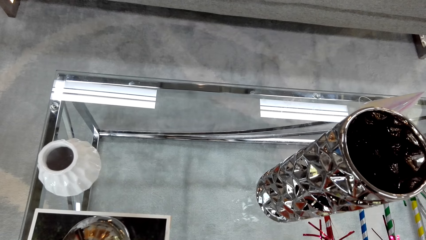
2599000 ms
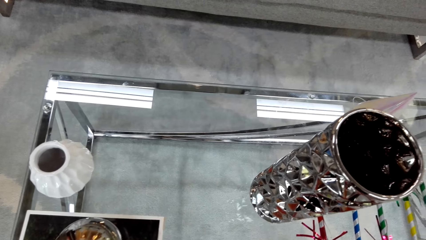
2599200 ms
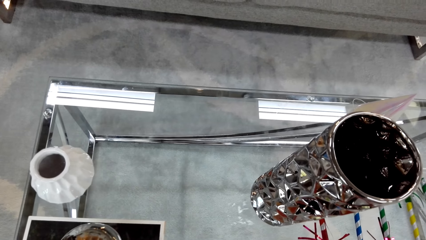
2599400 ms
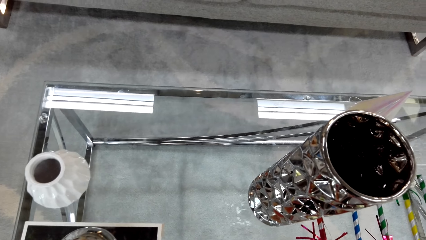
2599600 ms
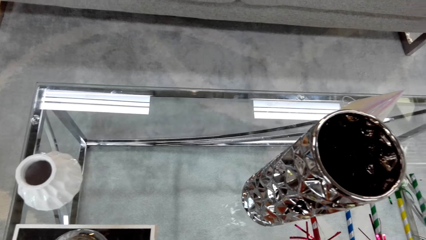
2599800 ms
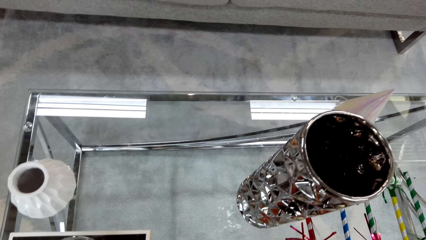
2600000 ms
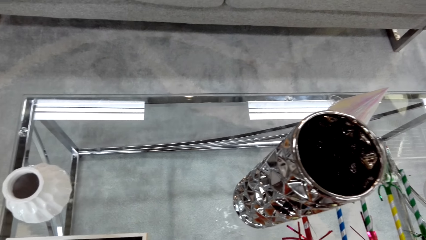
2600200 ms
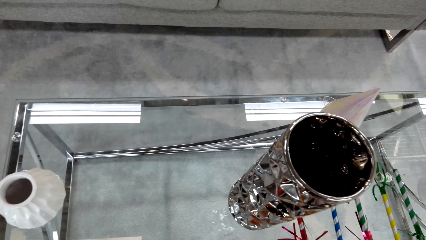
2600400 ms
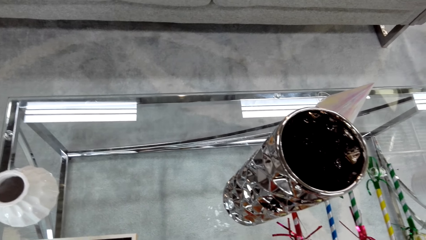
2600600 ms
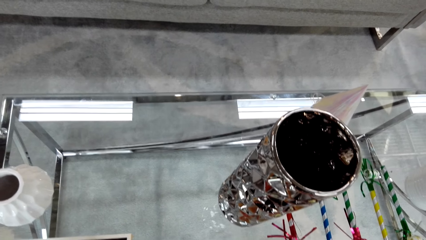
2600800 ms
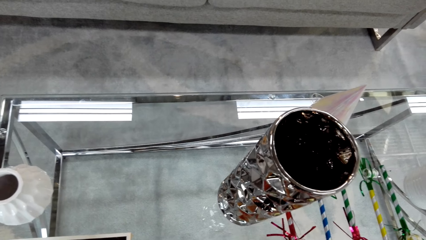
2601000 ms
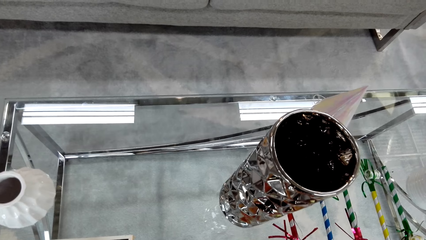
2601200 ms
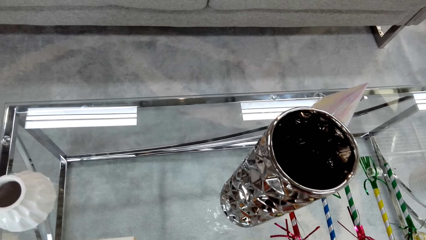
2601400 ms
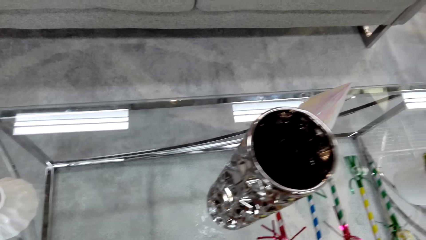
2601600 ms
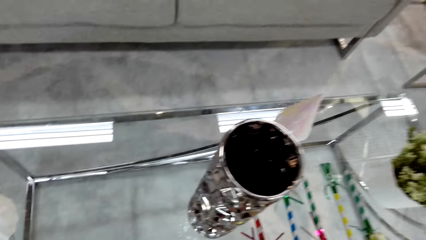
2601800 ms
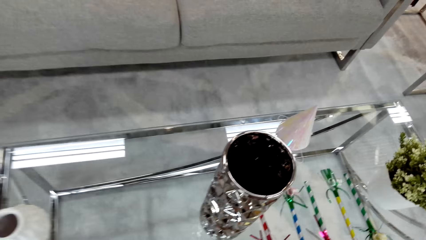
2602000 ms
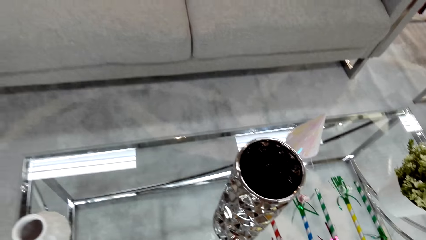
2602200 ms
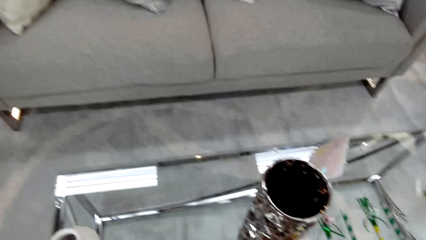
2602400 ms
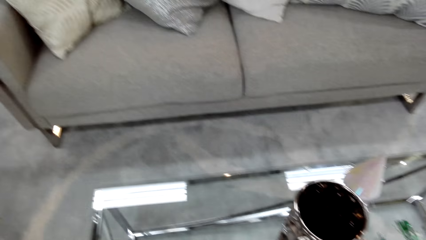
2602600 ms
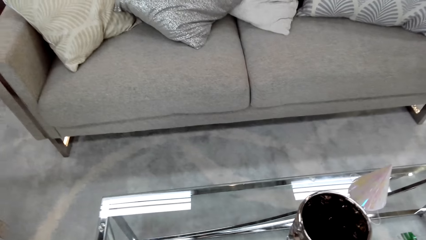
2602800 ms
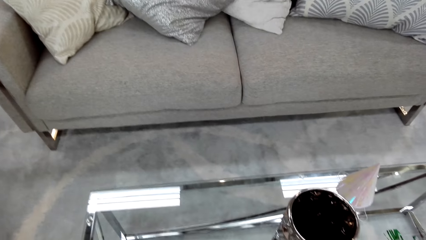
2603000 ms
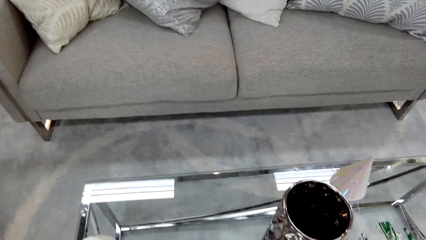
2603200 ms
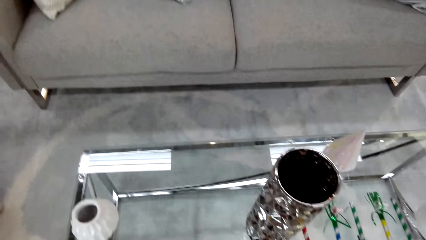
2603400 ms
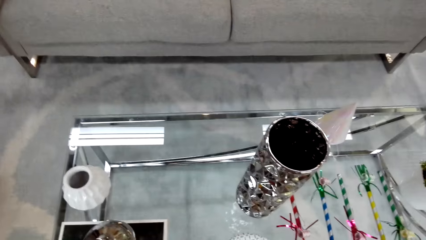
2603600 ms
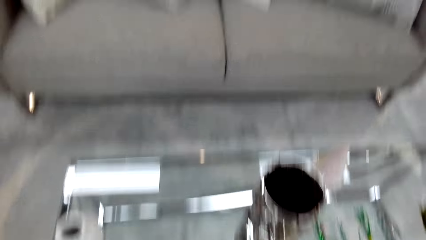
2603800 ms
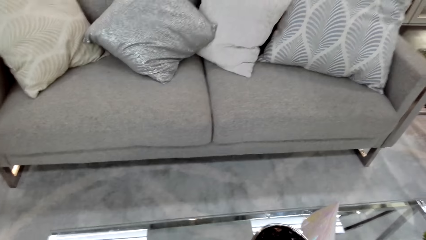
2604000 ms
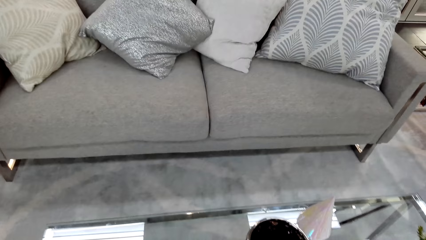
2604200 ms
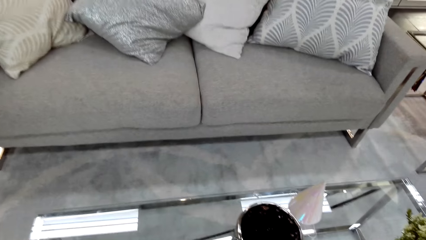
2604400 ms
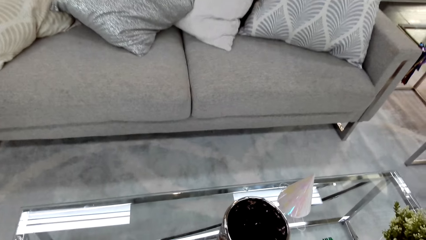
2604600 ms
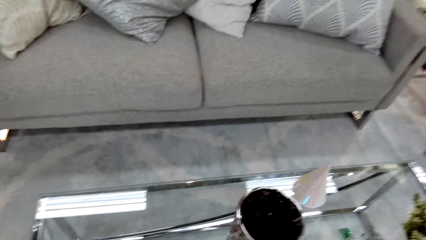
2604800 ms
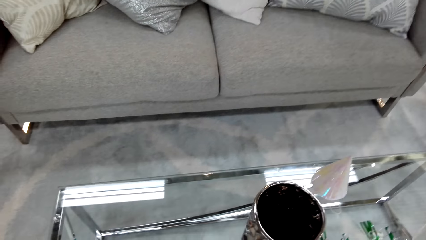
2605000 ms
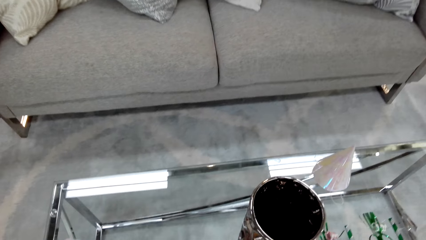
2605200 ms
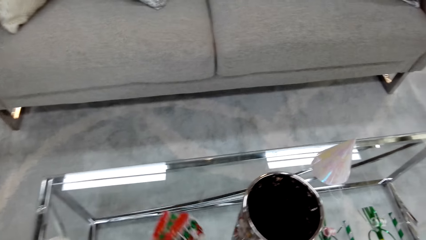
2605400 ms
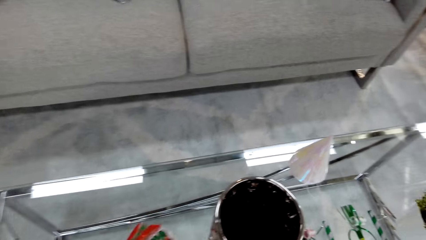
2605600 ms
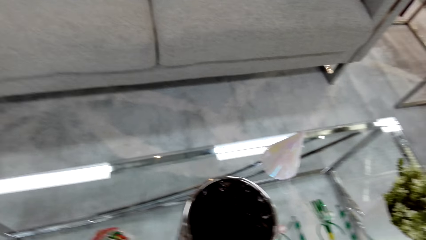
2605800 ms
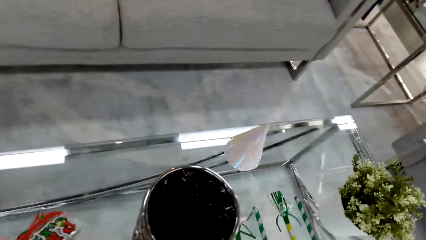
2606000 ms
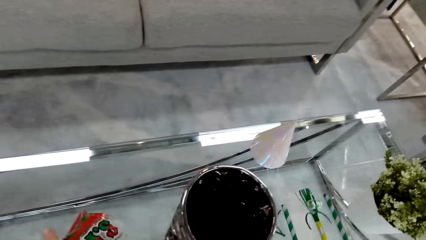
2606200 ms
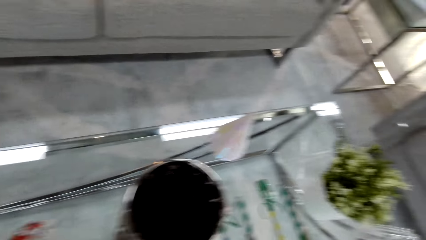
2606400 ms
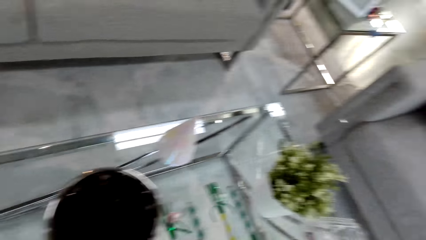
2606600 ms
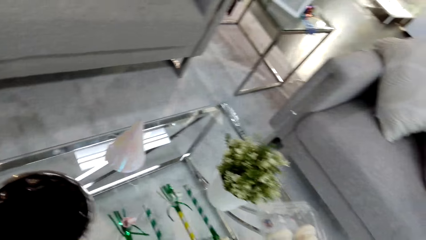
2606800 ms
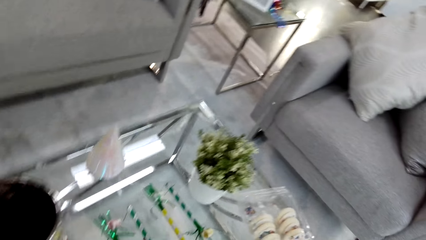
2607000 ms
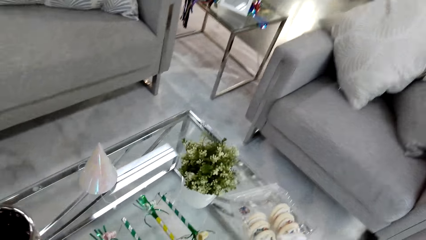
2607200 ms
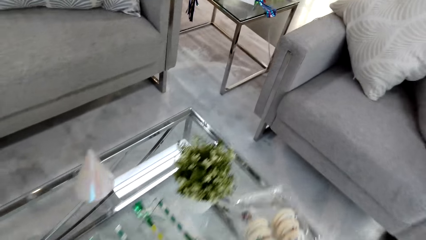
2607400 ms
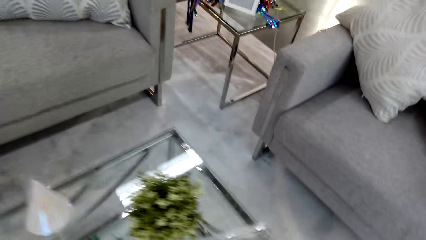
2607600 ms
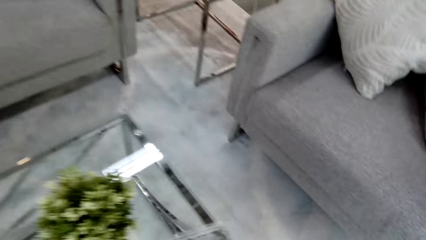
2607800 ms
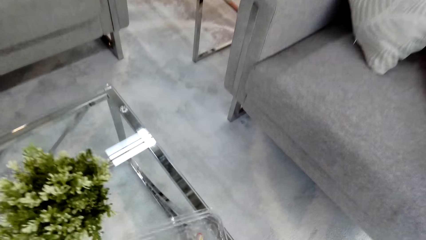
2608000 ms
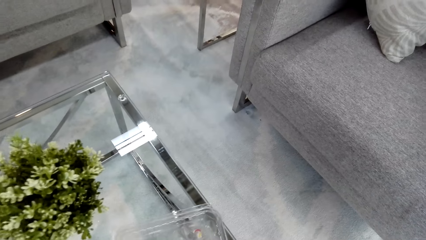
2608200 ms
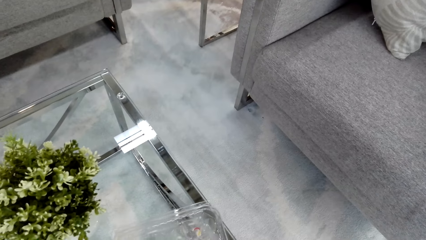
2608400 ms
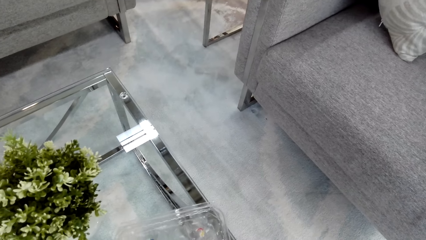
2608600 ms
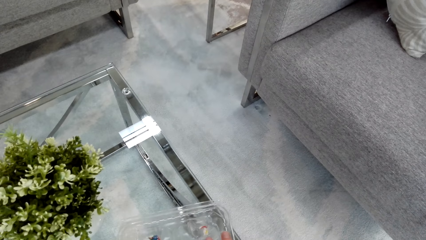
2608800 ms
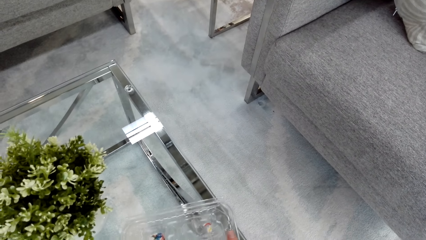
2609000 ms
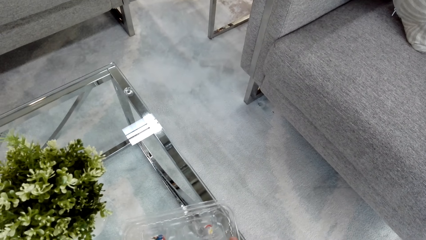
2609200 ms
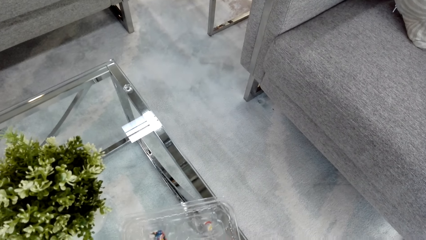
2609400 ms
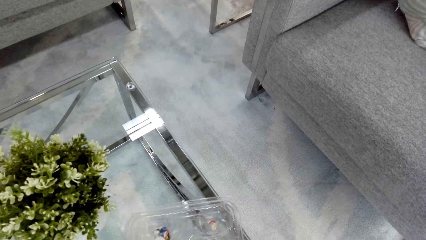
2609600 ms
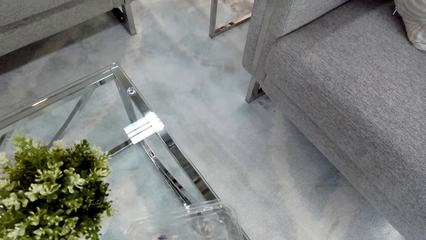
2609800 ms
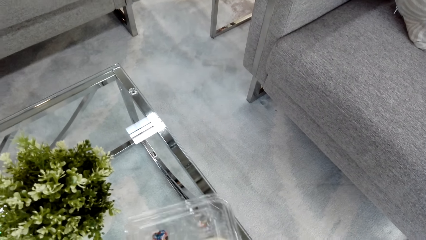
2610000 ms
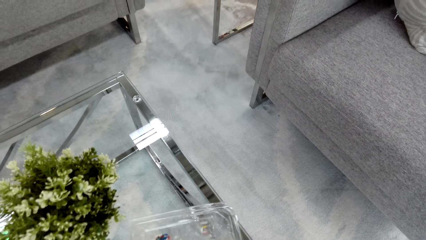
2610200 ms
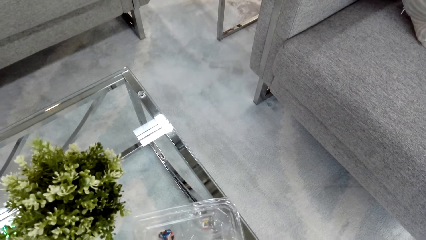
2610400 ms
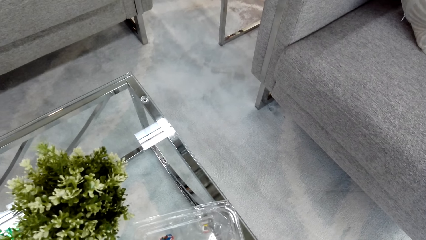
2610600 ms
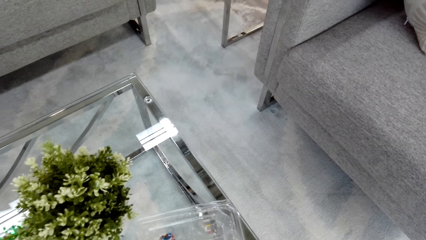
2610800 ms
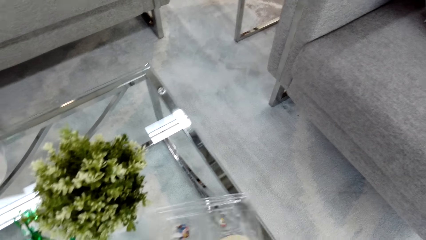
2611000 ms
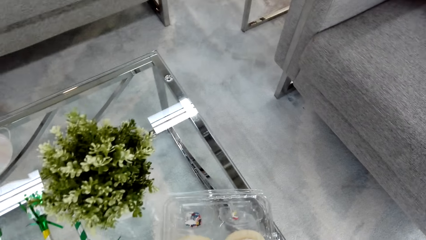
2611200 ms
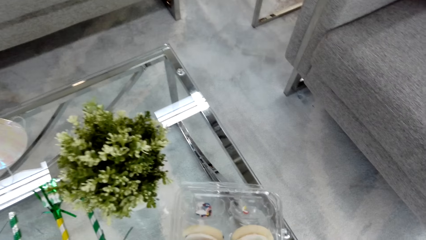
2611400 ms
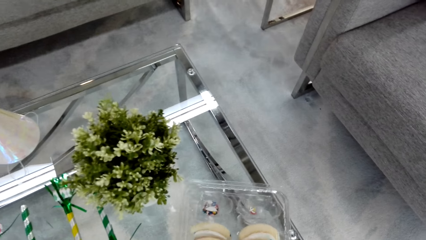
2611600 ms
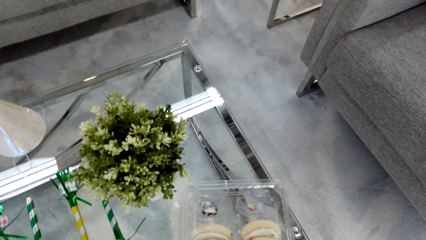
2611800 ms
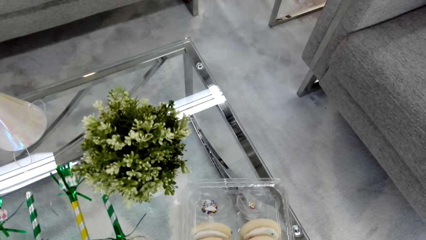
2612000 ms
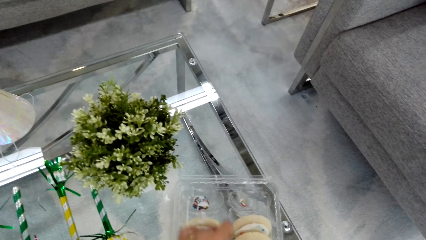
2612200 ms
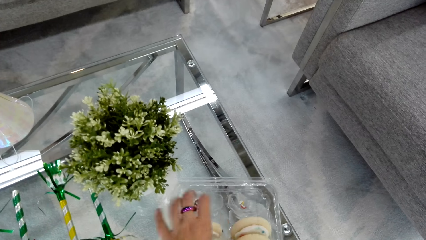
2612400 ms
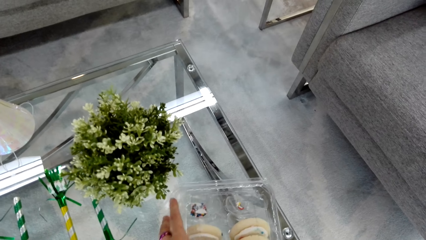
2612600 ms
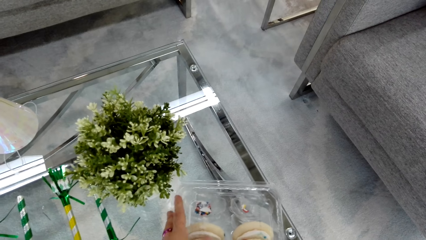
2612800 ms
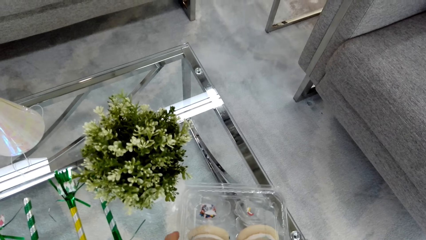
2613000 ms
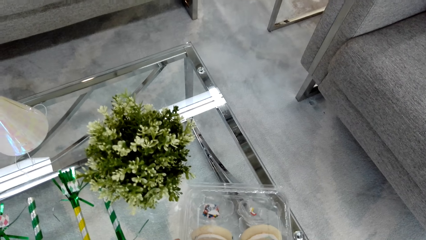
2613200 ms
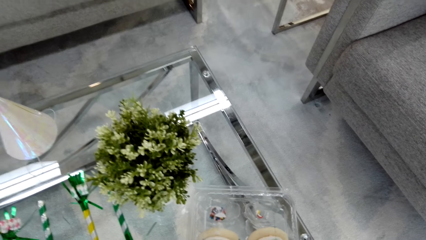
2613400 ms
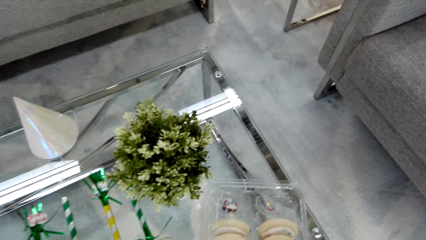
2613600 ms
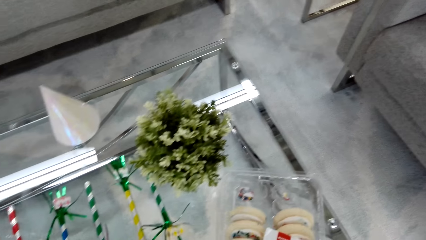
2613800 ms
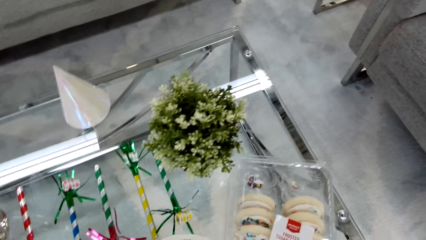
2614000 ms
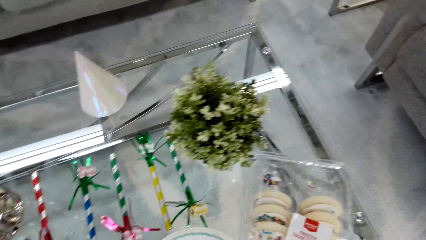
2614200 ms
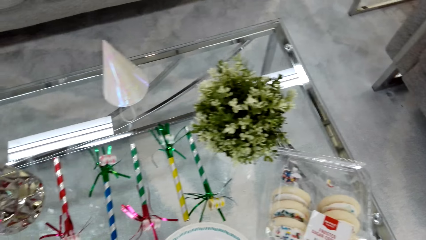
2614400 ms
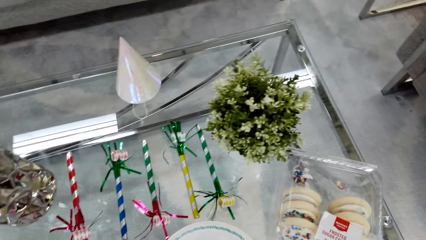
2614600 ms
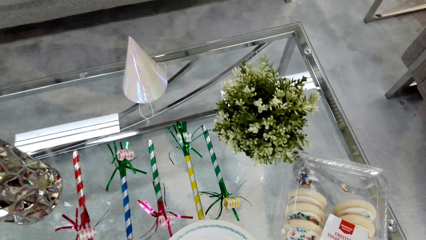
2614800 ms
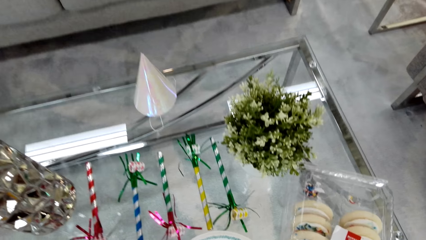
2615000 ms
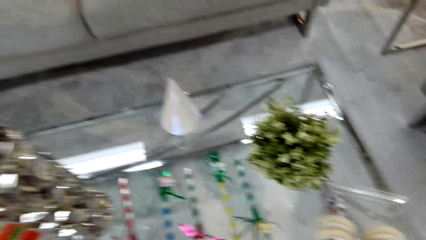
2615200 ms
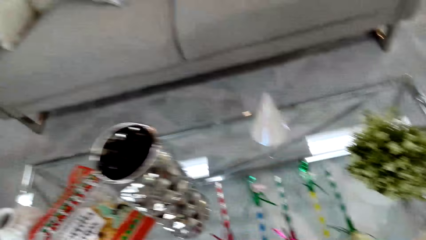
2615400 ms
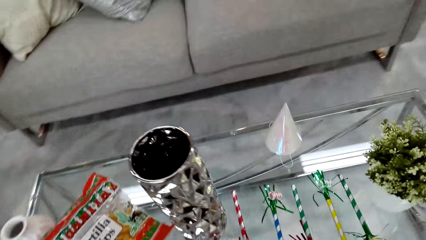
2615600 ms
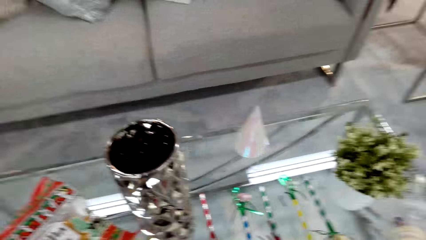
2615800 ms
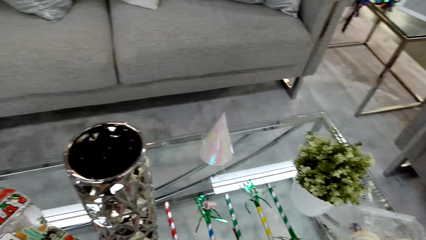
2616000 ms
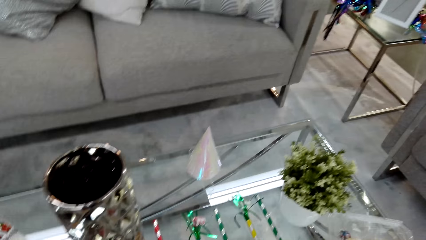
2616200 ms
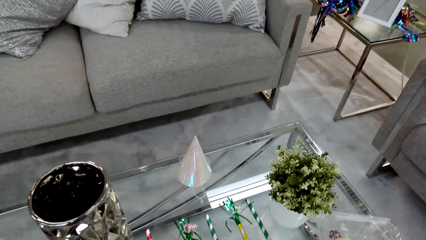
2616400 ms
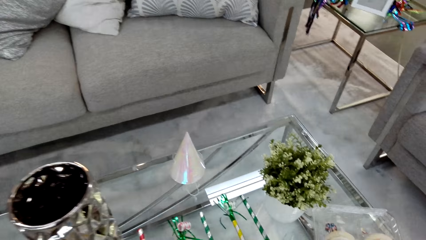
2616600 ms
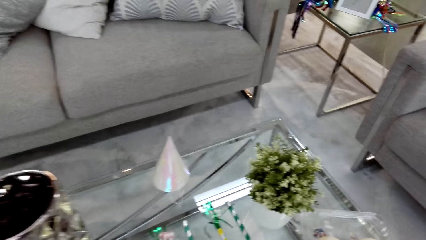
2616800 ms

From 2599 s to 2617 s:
The camera wearer puts a bag of chips on the coffee table. They gaze at cookies on the coffee table. They adjust the container of cookies on the coffee table. They put the cakes on the table. They stare at items on the coffee table. They put a plate on the table.
